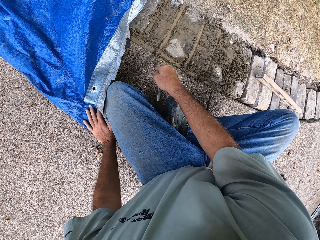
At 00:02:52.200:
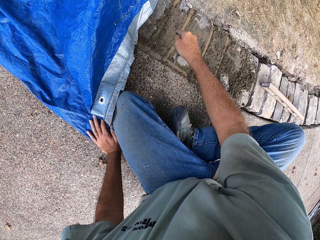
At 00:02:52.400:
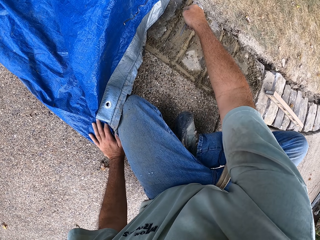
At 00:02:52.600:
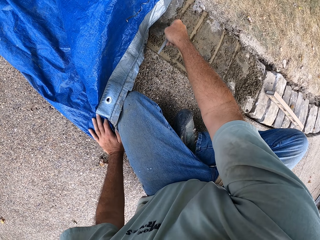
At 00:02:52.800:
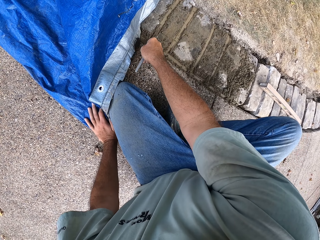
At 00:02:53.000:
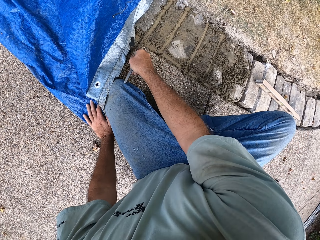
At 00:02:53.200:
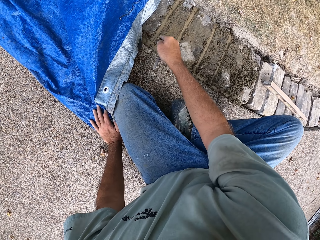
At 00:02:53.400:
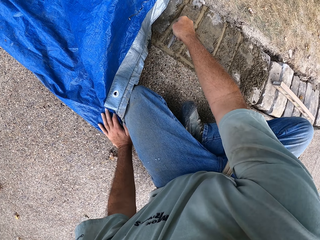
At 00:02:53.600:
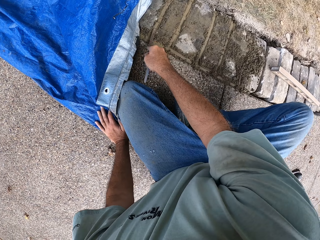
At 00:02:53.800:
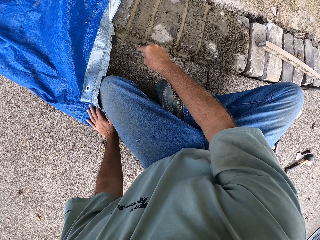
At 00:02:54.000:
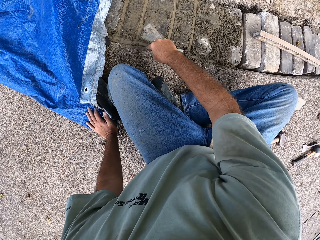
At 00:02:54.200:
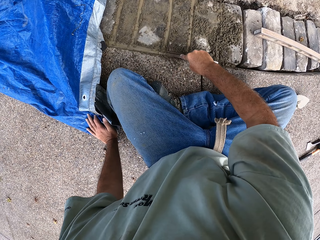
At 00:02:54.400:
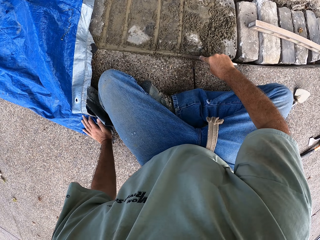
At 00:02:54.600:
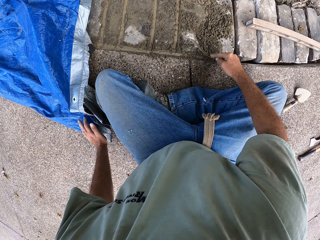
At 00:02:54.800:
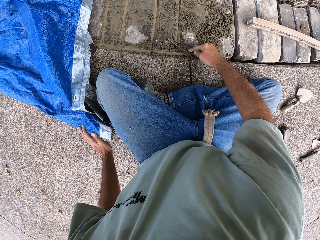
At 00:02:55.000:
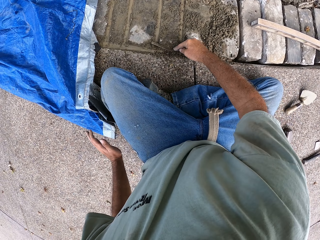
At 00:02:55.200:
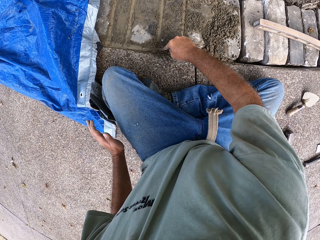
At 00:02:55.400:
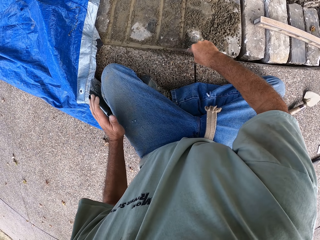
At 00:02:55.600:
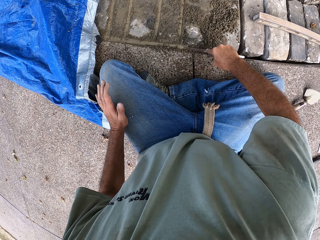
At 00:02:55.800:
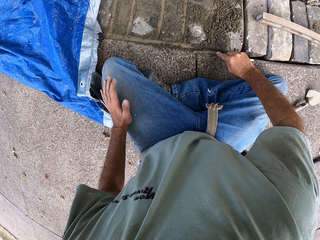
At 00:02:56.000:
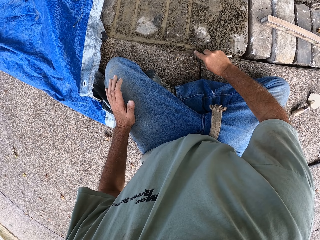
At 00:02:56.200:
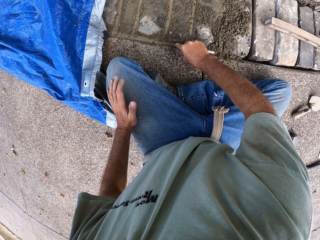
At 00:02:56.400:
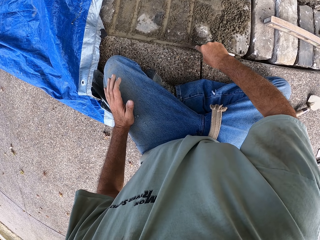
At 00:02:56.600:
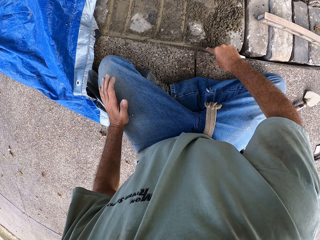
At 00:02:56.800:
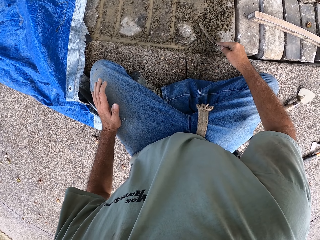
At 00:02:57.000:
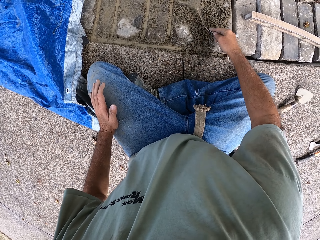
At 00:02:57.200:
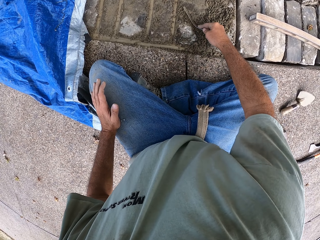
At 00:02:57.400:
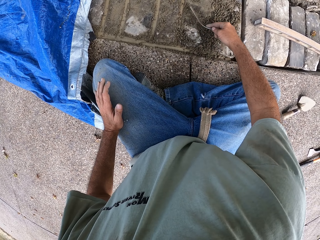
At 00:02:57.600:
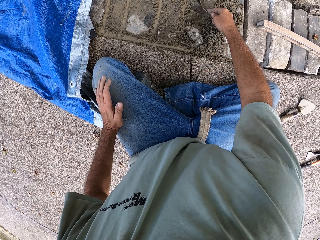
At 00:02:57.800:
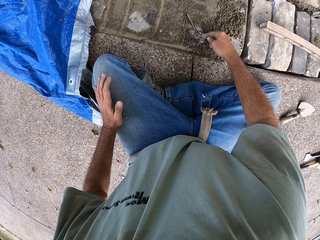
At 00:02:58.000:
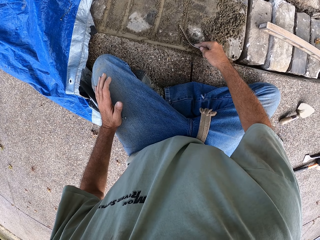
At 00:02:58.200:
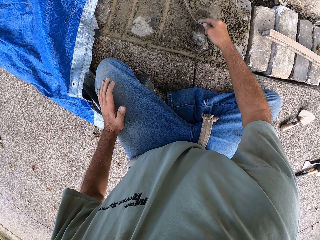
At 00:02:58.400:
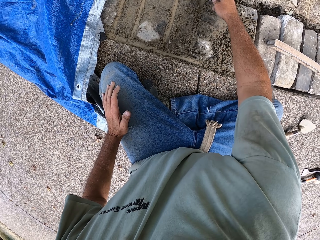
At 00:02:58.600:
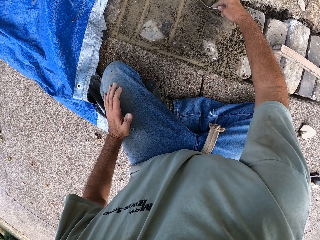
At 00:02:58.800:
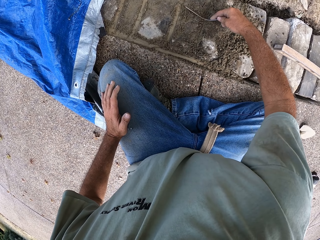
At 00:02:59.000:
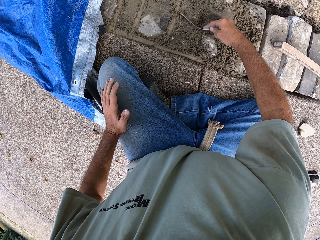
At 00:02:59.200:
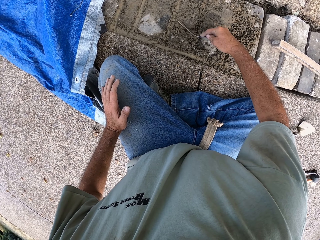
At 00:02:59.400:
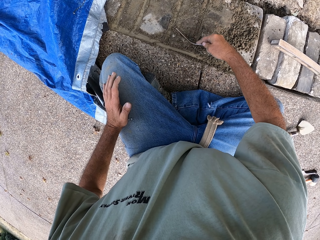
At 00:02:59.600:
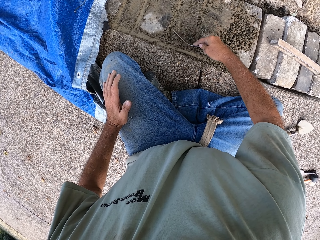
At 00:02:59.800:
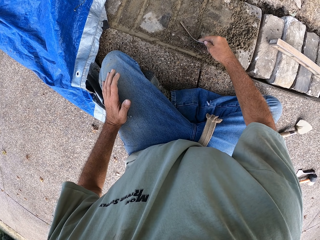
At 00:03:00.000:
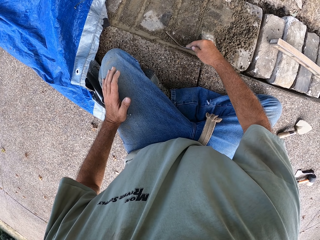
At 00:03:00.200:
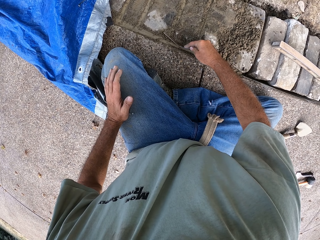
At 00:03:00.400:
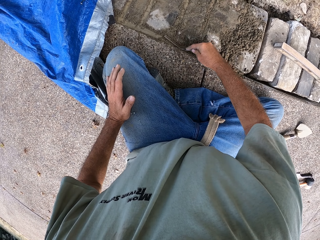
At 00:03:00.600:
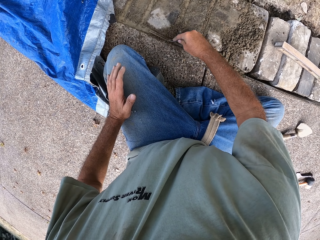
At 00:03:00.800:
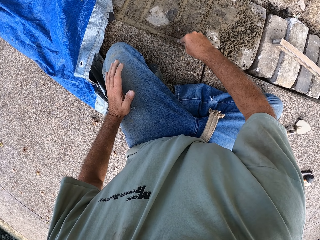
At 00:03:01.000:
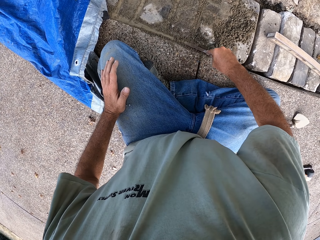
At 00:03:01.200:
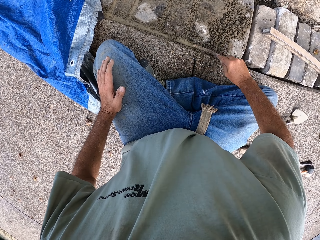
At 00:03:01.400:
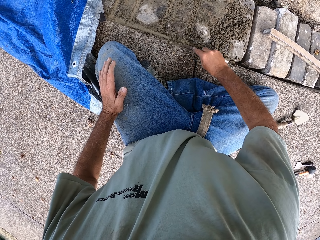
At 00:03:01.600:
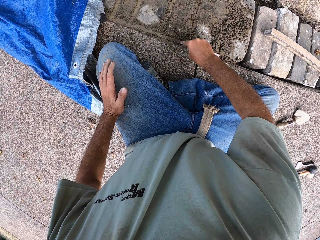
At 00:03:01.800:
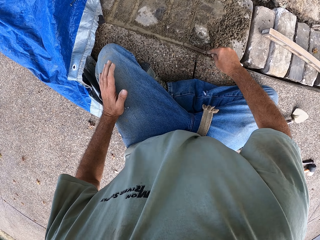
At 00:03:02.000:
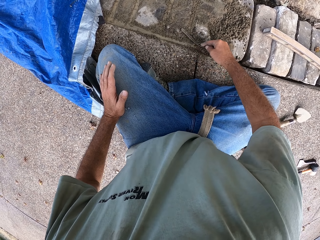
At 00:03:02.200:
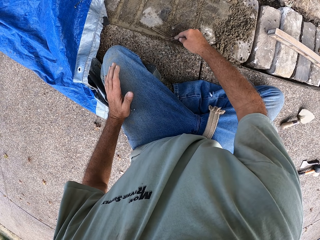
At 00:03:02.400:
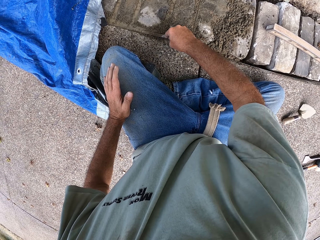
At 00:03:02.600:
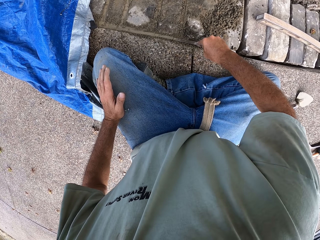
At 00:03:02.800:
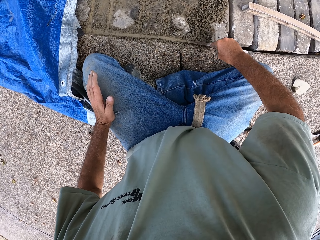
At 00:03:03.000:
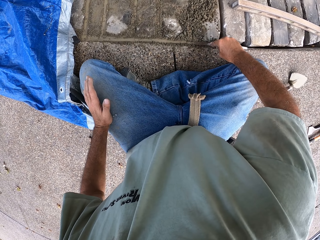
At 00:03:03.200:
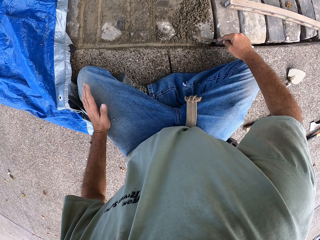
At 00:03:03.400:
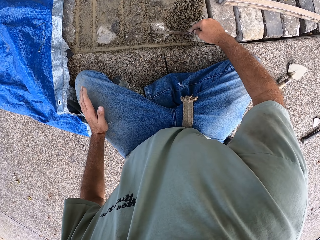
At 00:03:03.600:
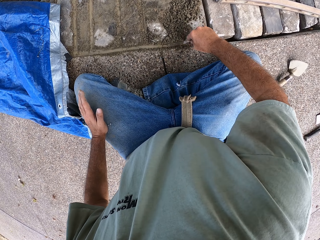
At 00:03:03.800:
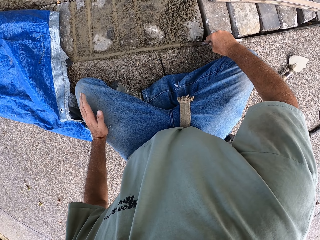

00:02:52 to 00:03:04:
The camera wearer lifts a hand. They place the hand on a thigh.

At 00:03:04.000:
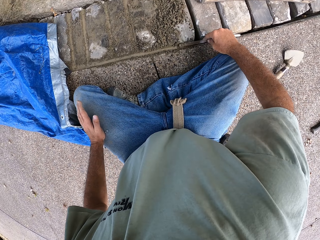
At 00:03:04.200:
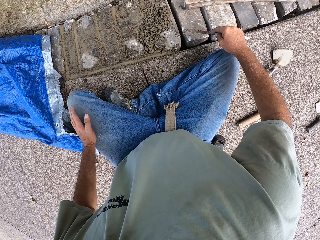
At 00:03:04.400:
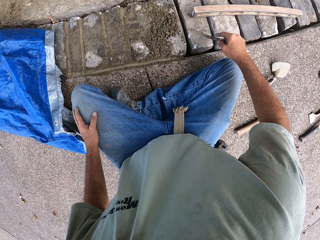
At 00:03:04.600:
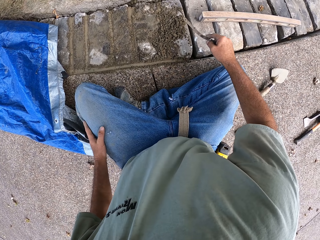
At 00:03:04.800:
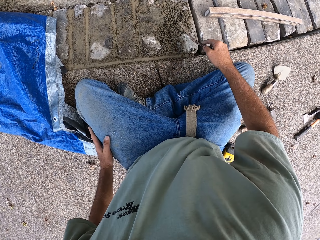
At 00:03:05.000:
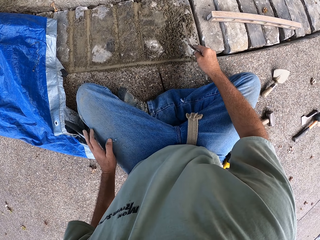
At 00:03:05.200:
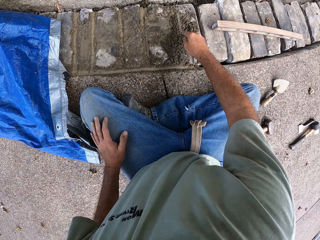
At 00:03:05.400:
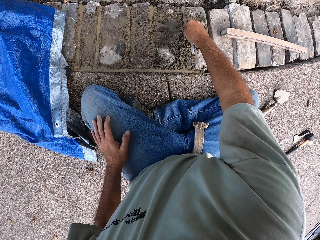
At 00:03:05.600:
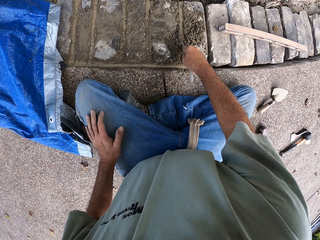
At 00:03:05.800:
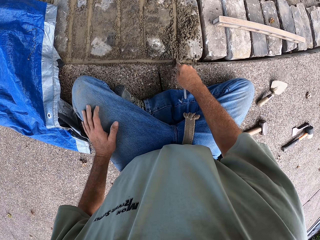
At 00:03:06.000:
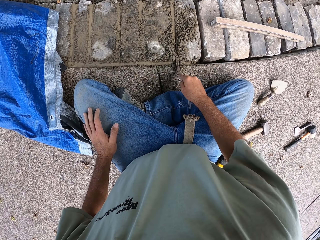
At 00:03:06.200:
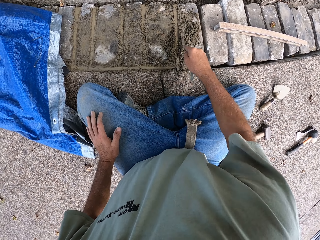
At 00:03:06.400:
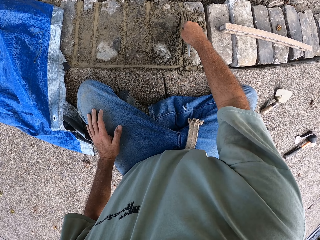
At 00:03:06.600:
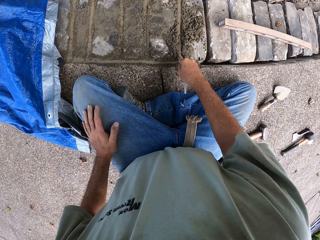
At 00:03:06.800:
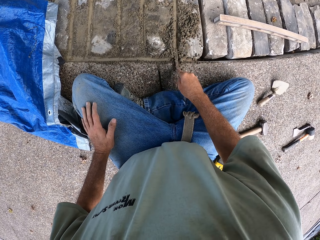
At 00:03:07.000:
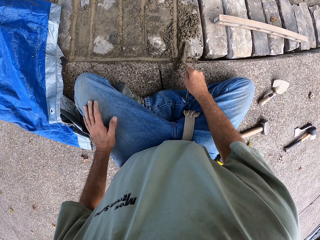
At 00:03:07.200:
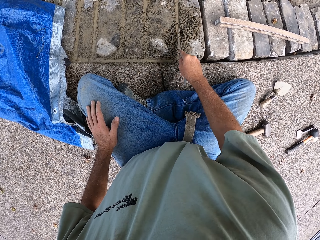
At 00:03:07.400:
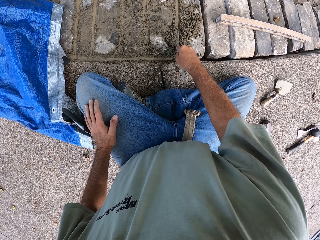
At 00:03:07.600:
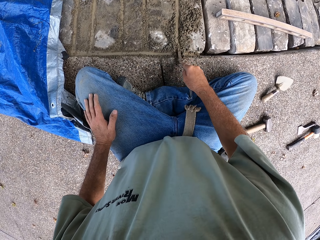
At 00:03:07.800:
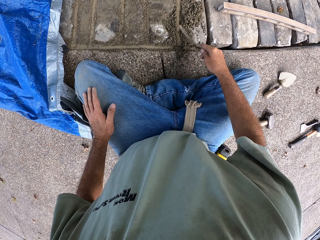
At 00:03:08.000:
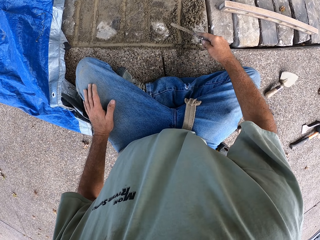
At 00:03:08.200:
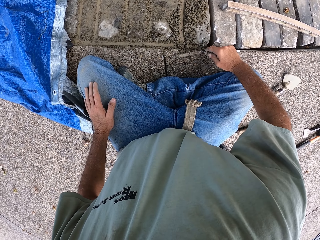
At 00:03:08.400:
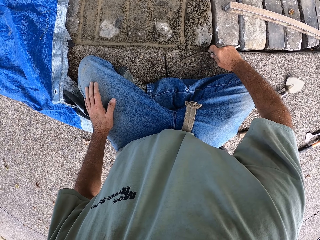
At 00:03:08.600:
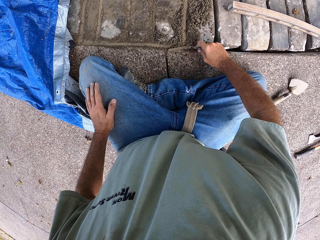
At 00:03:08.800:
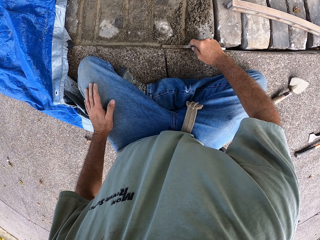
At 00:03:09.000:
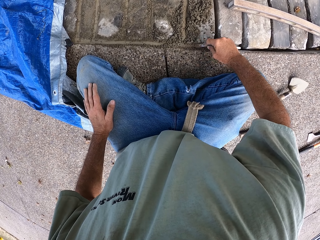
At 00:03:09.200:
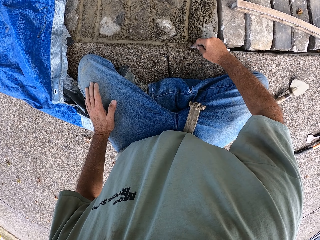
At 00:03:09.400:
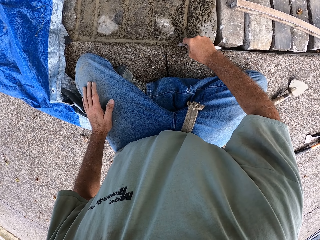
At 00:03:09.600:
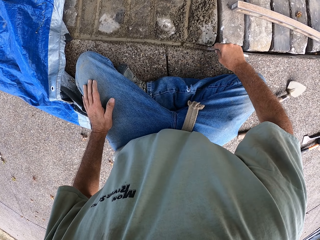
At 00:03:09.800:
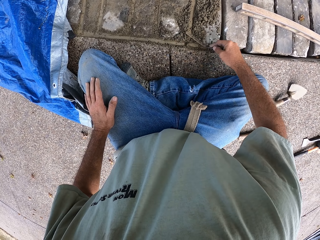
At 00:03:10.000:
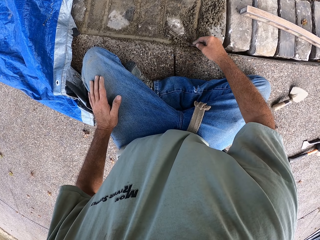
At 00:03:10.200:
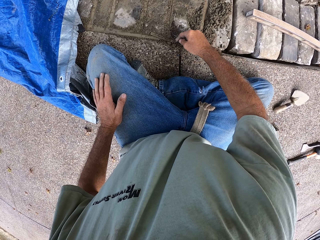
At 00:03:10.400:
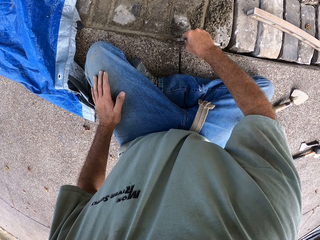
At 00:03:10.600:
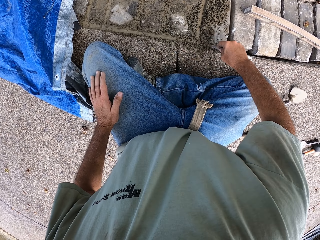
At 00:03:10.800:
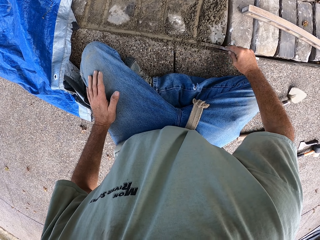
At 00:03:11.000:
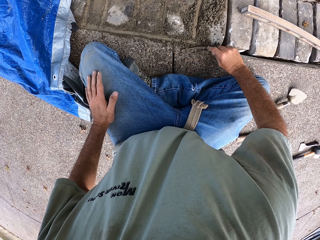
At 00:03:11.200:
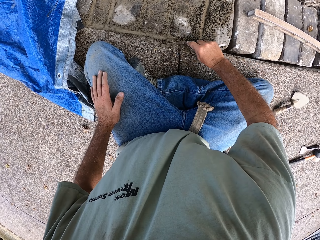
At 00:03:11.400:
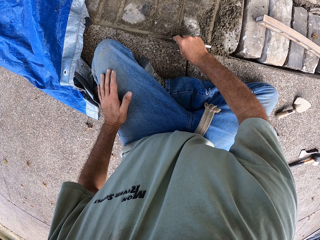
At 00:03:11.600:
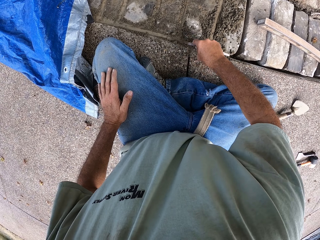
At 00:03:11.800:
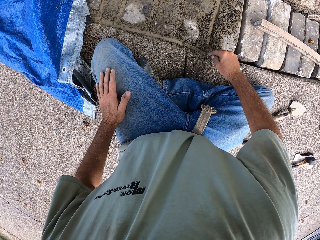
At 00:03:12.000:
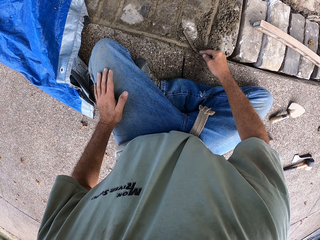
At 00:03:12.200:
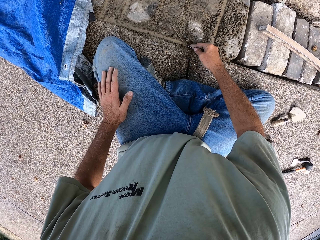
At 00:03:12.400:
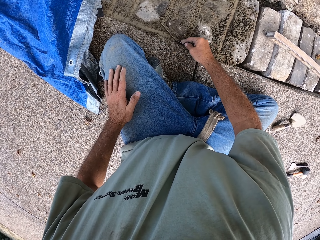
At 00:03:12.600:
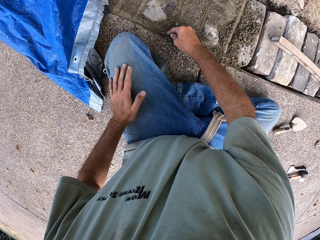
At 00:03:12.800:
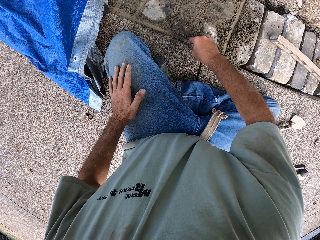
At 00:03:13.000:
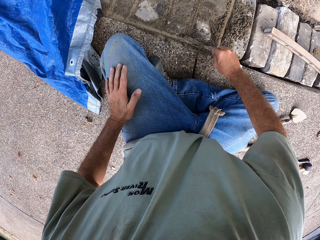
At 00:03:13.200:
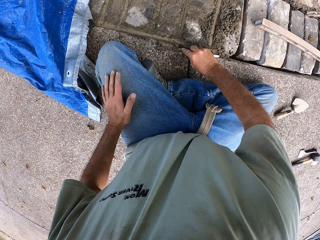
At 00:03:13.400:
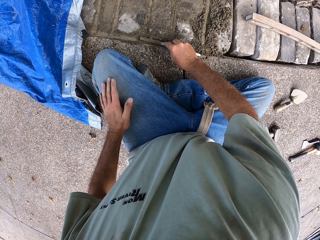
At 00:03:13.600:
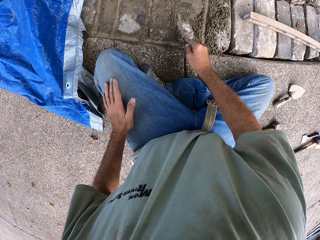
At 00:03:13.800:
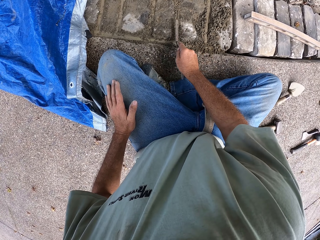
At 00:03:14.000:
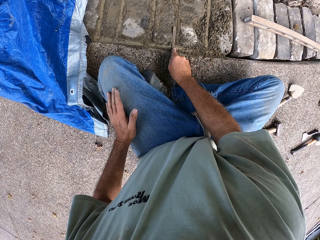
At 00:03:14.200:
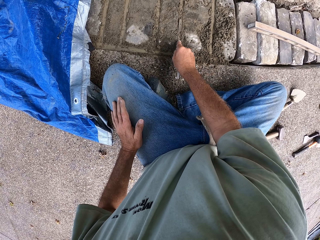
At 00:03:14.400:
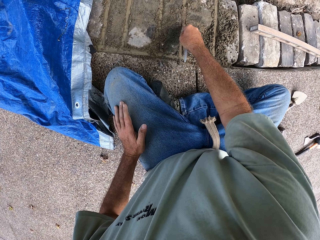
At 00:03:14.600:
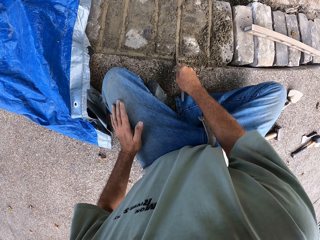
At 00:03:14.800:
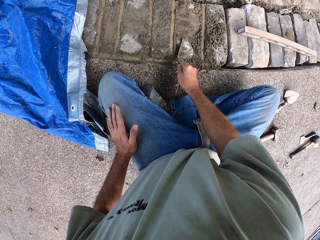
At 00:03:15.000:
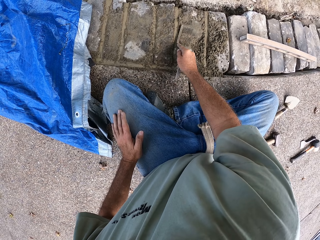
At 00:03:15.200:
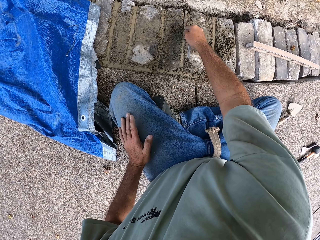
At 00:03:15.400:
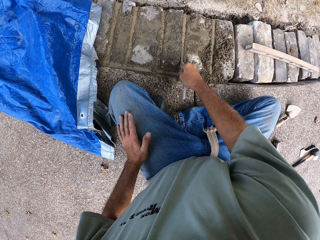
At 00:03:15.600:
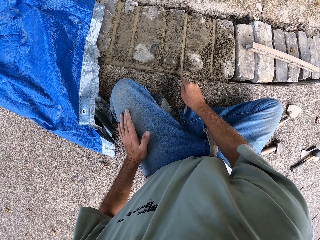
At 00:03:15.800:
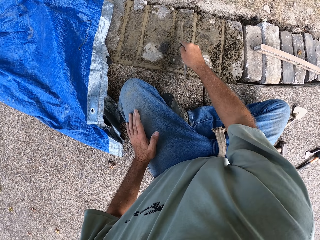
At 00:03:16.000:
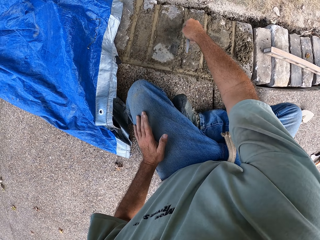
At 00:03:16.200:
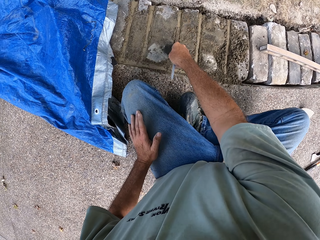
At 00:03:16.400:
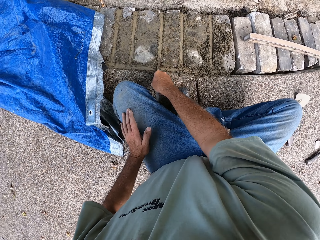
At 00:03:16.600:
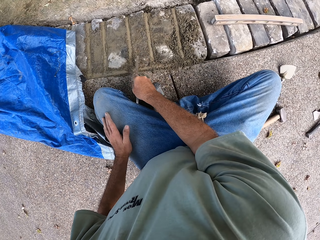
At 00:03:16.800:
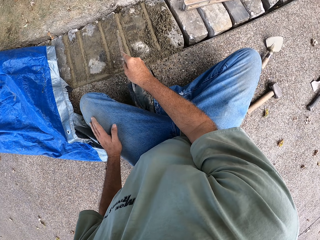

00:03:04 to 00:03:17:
The camera wearer fixes sand cement mixture on the blocks with a metal bar.
